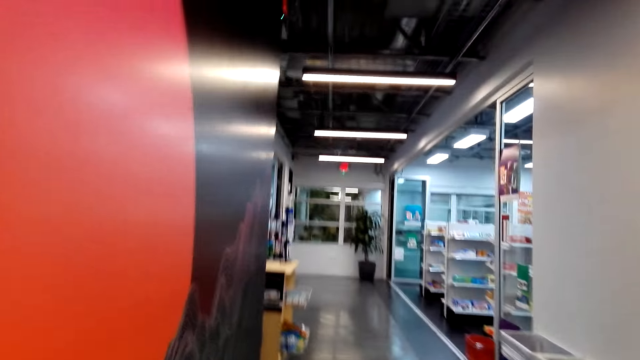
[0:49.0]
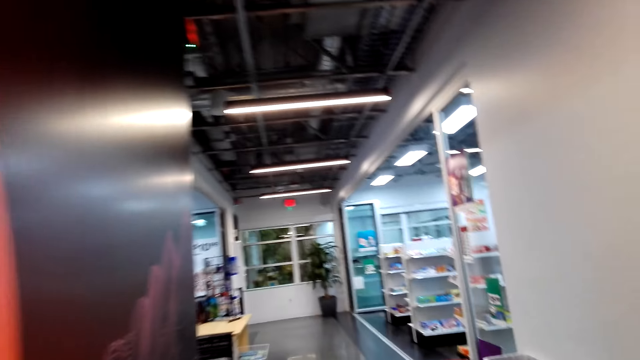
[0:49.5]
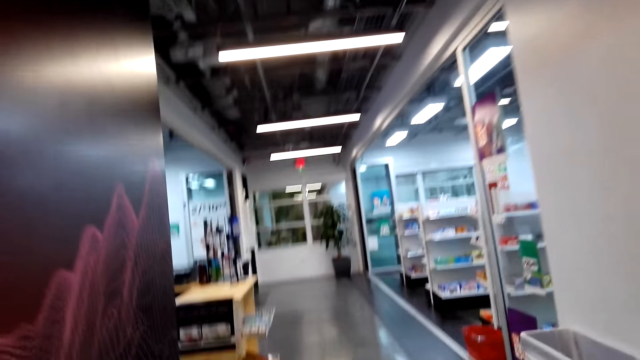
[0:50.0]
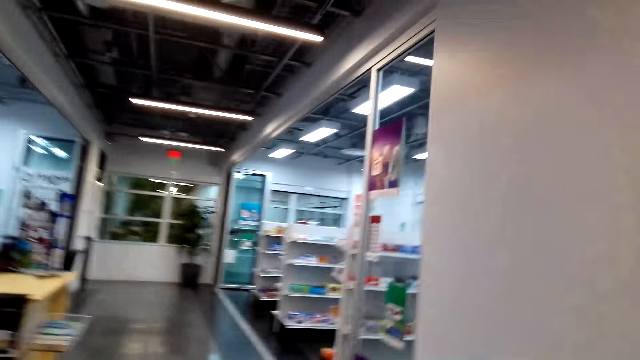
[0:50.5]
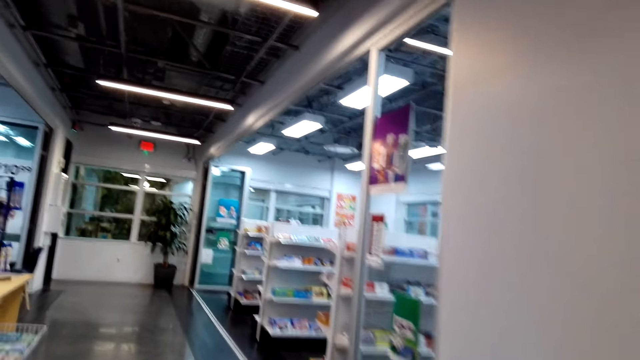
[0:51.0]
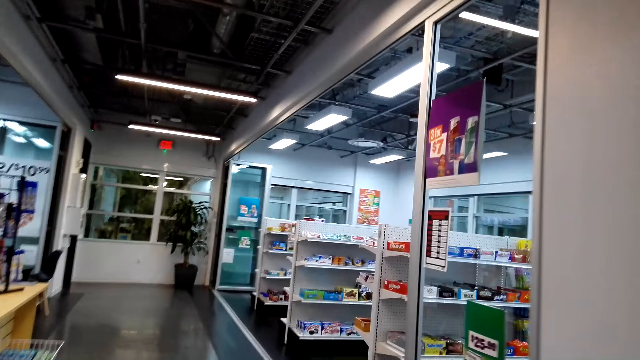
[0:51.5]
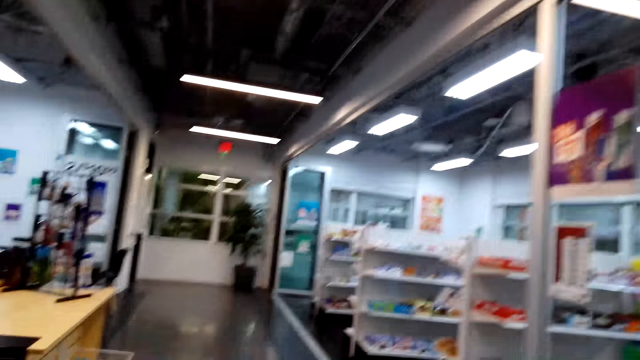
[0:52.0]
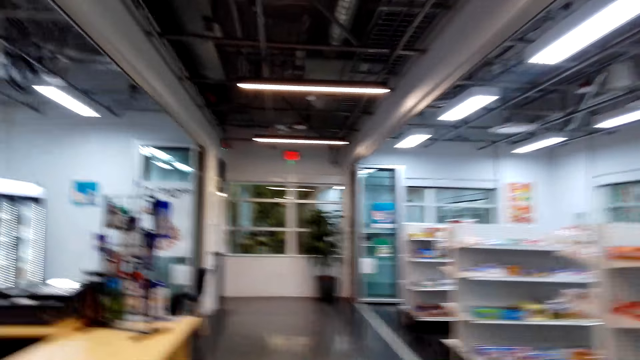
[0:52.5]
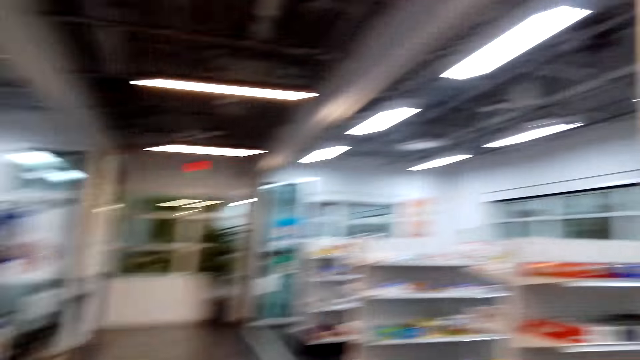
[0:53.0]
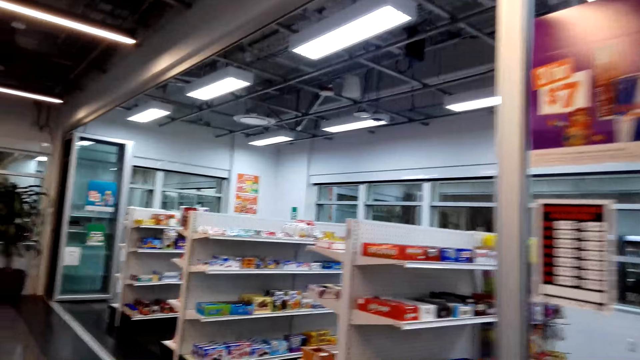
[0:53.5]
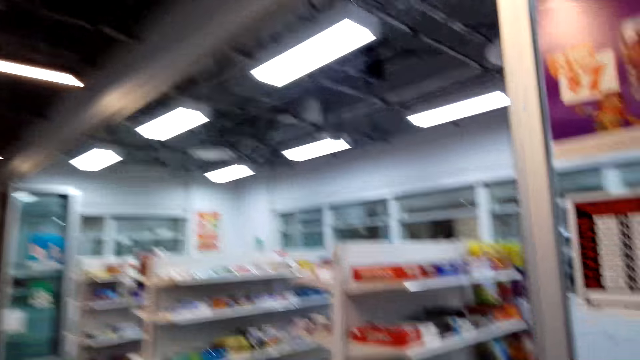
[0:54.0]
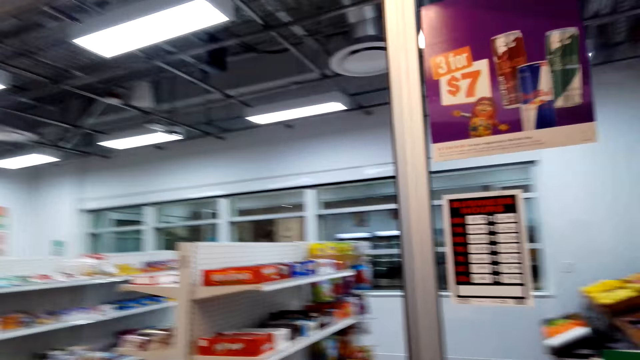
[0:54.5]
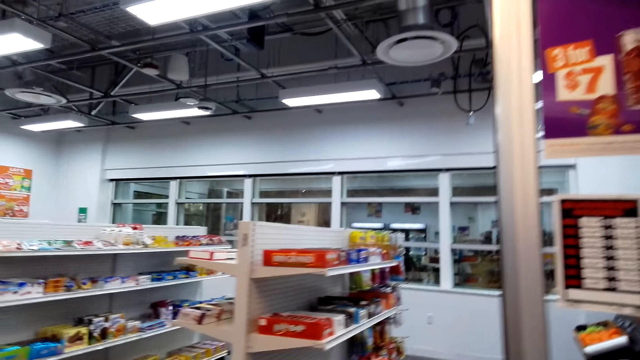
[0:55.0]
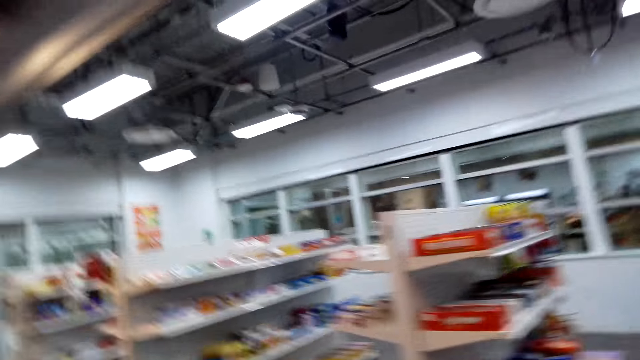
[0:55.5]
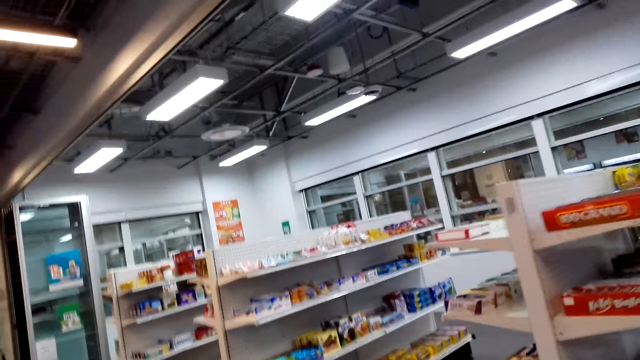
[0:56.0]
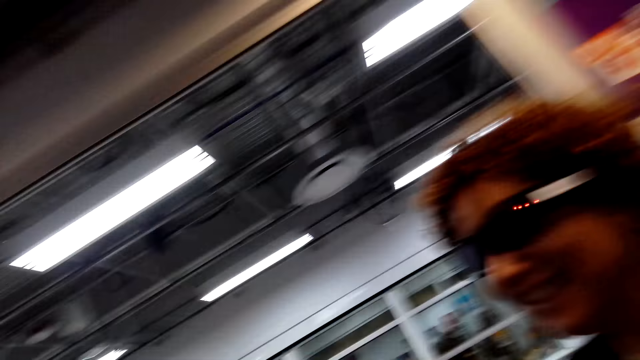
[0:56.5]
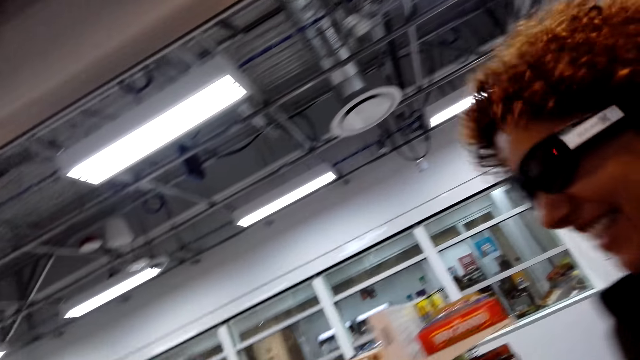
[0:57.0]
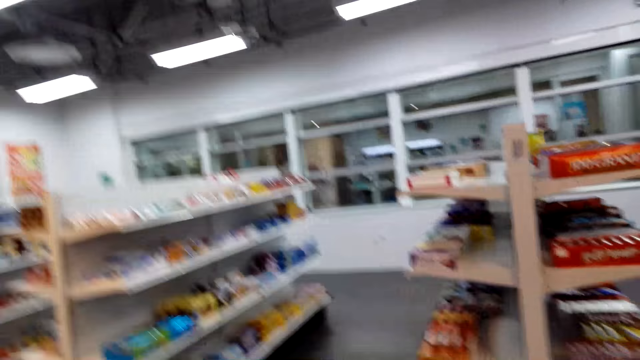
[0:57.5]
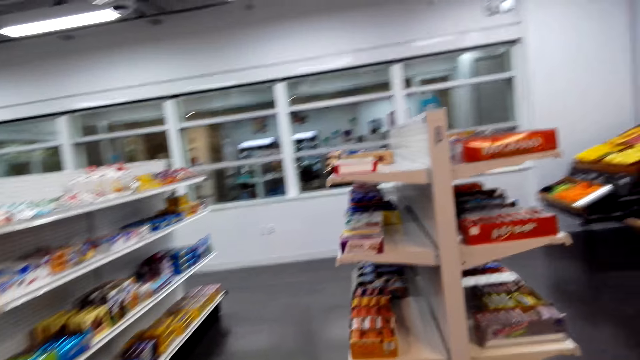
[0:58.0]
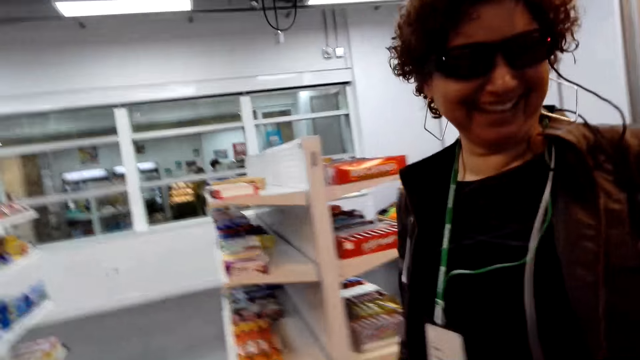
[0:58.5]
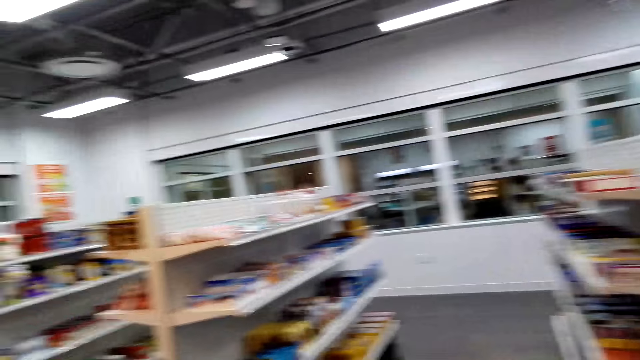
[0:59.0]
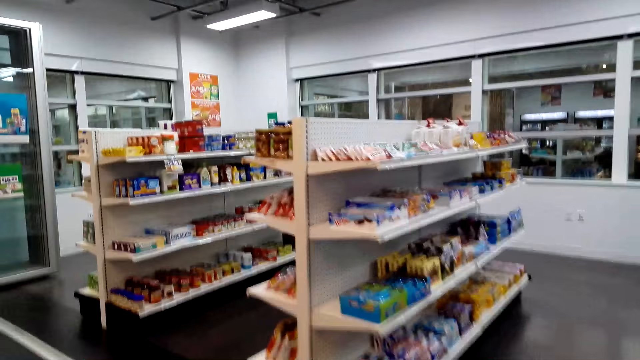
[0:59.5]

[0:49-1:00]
The camera wearer converses to a woman.

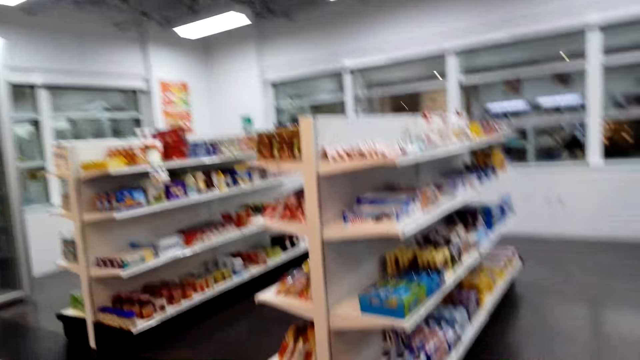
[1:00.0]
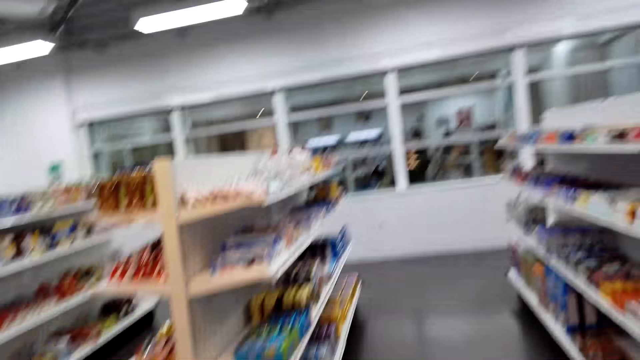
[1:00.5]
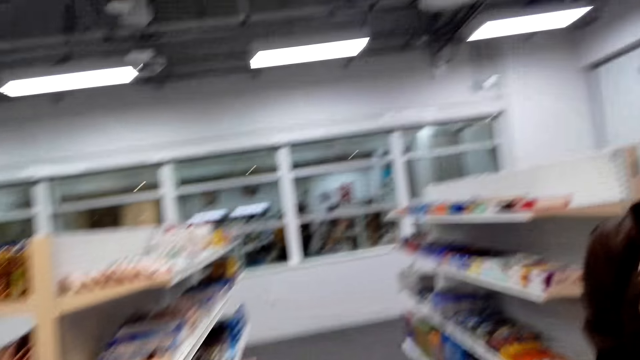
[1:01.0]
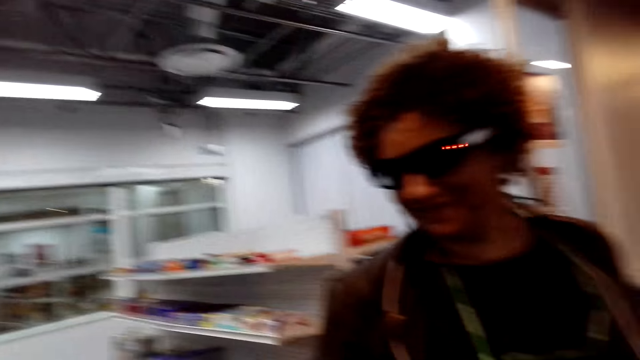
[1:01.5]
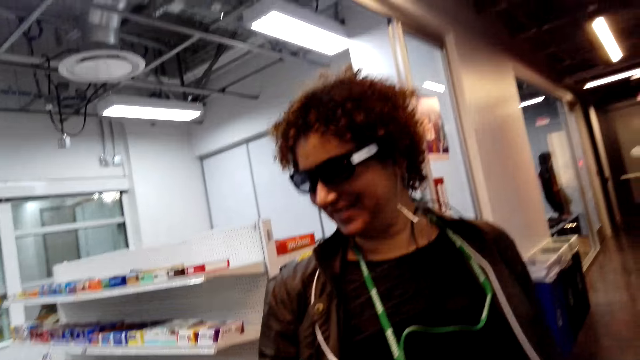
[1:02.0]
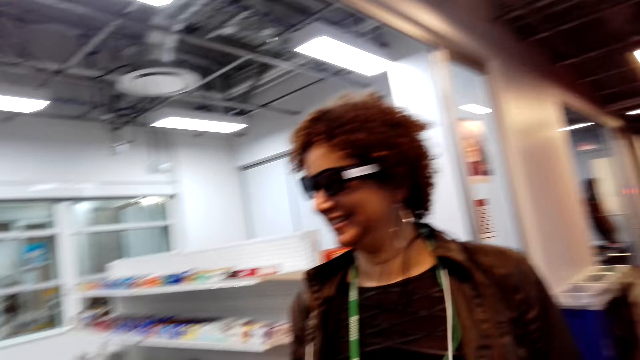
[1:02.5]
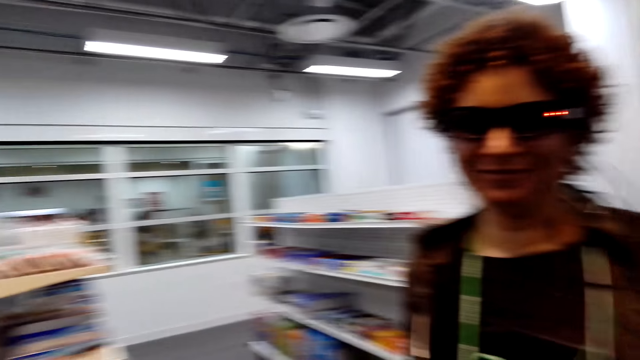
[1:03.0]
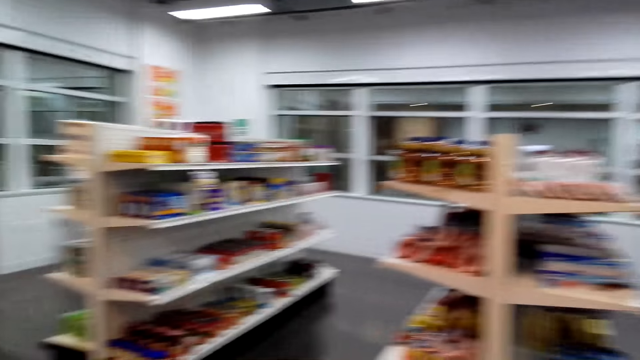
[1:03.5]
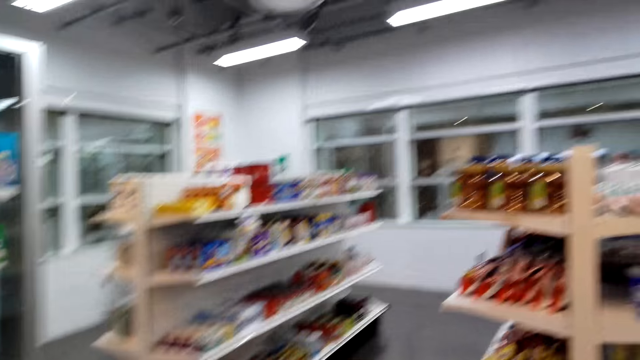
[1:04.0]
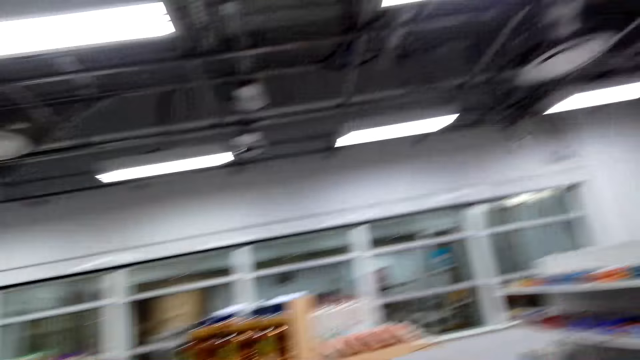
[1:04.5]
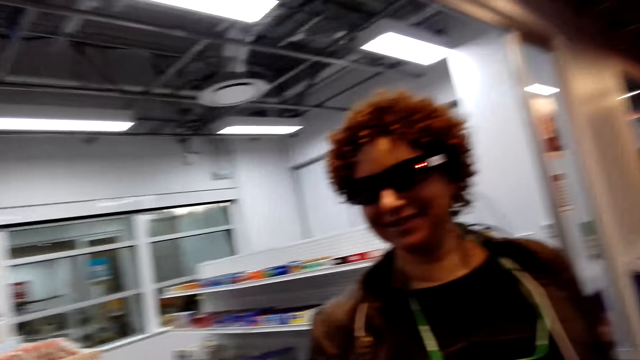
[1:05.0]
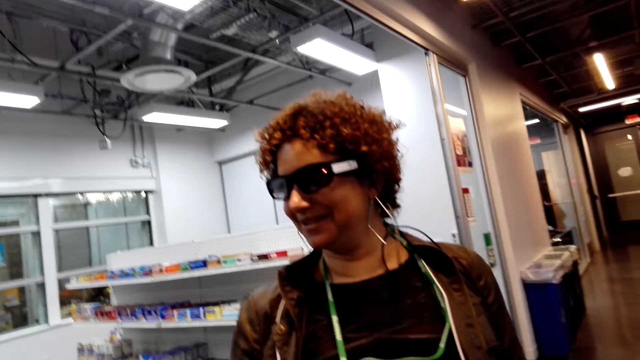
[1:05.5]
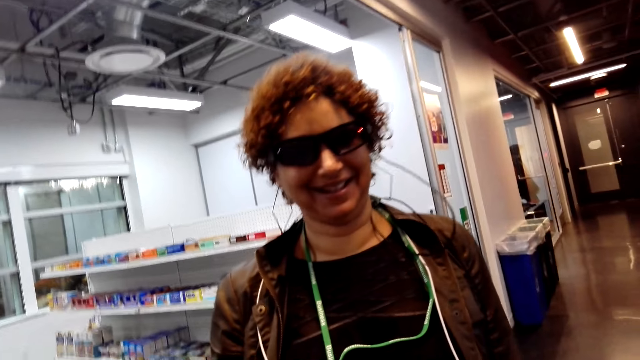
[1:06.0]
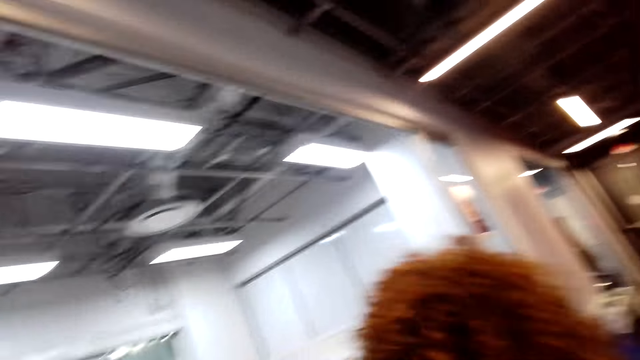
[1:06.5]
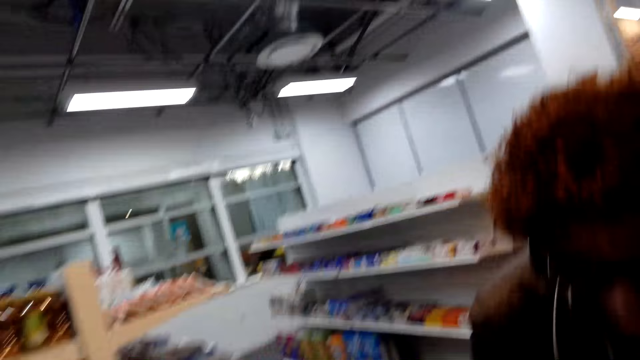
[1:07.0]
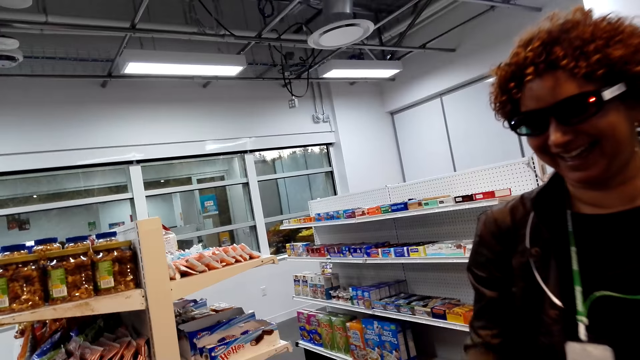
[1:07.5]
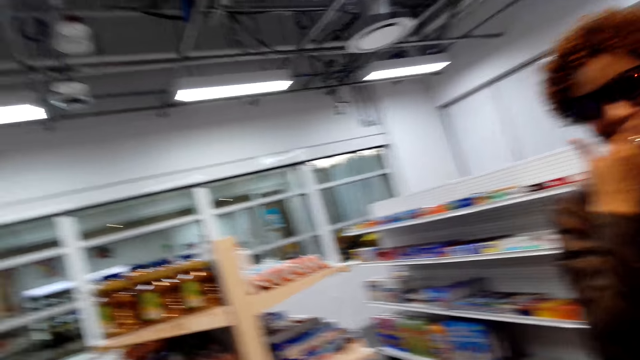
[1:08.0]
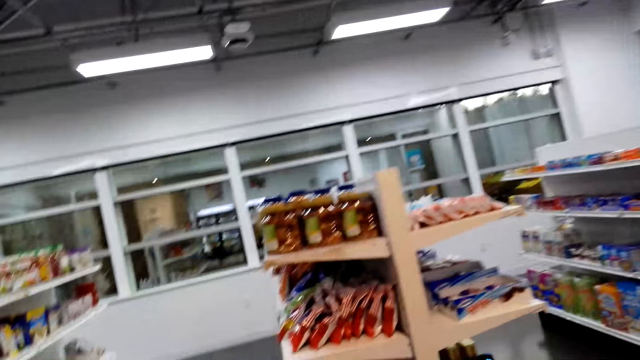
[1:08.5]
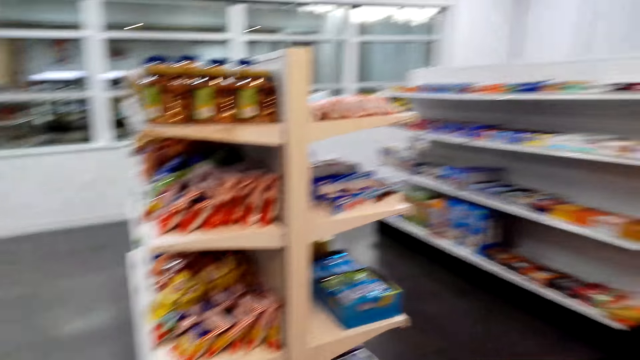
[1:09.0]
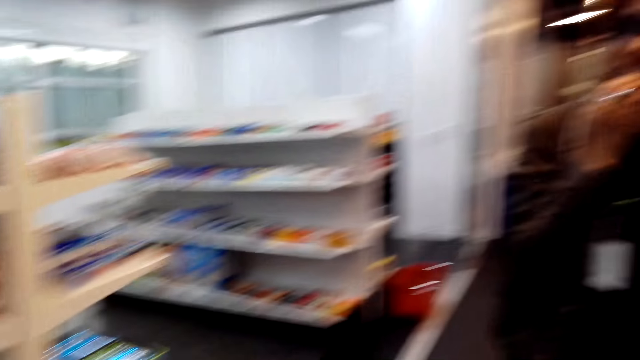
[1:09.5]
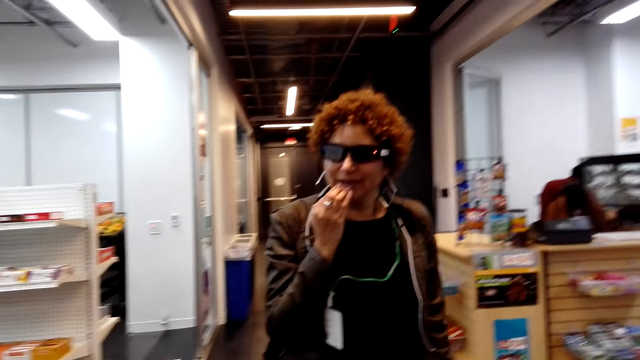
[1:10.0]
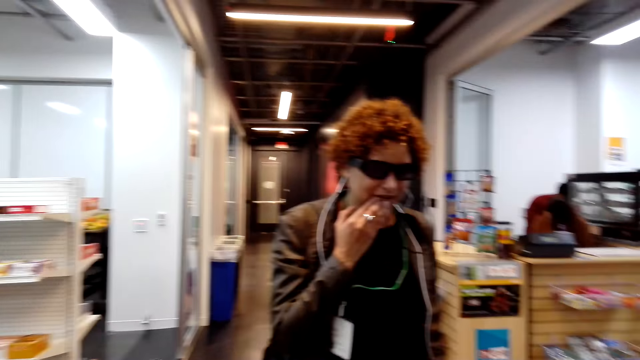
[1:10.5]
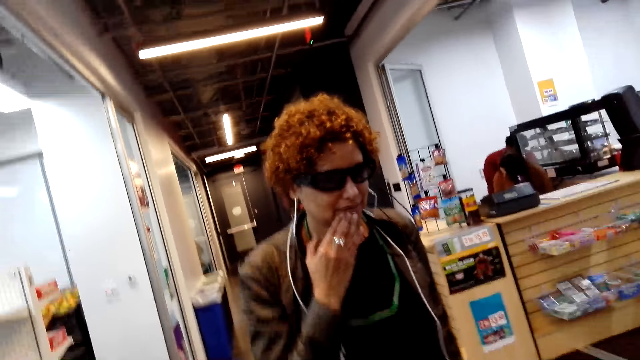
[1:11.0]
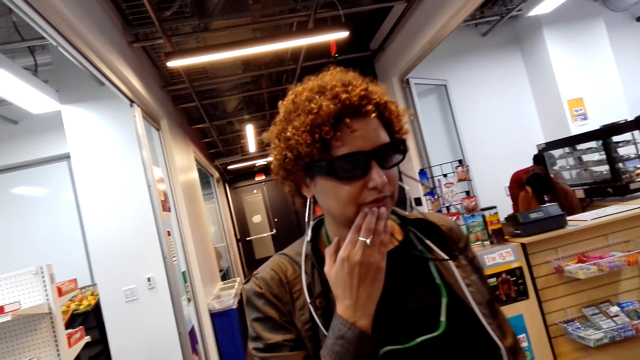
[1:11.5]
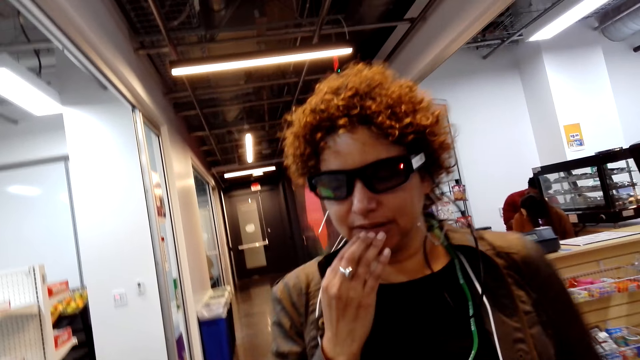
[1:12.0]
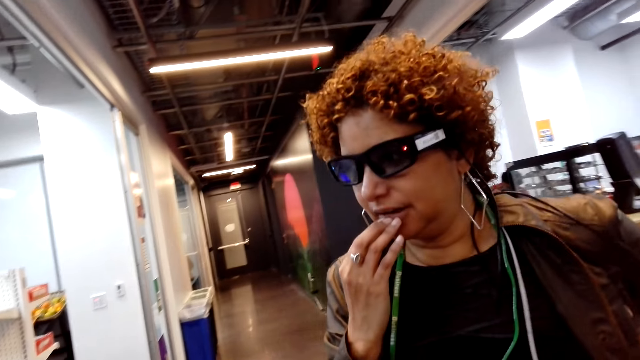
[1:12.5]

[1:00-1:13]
A person talks to the camera wearer. The camera wearer moves her head. The person talks to her.
